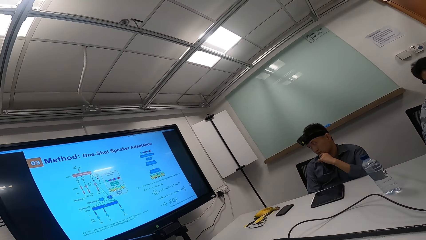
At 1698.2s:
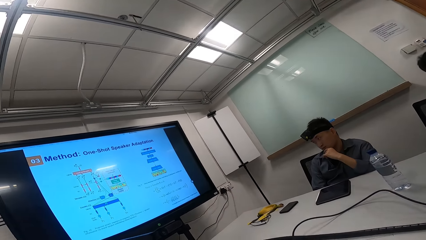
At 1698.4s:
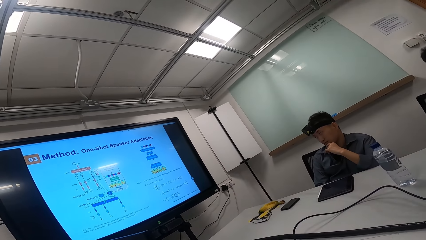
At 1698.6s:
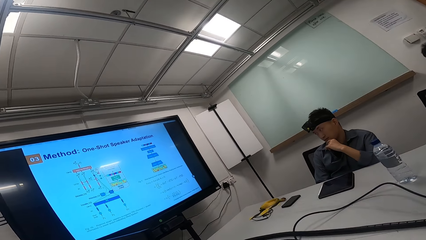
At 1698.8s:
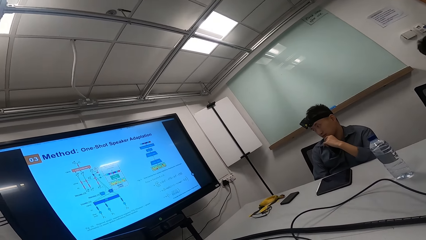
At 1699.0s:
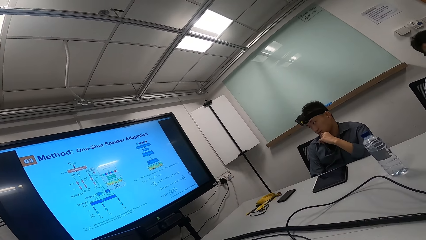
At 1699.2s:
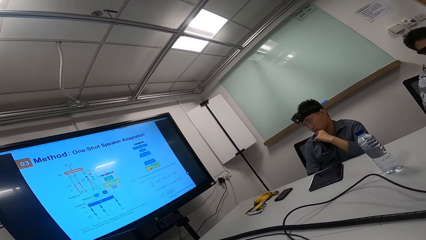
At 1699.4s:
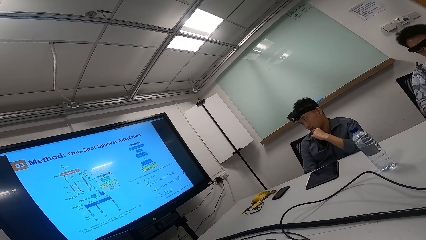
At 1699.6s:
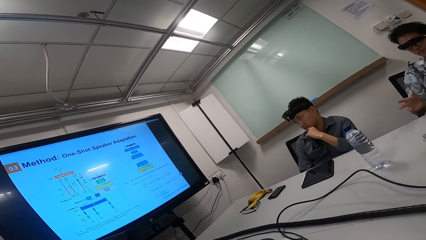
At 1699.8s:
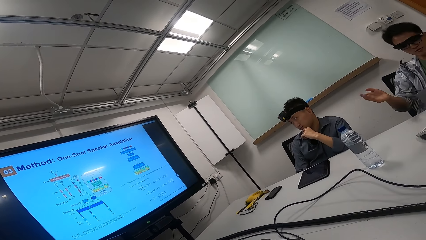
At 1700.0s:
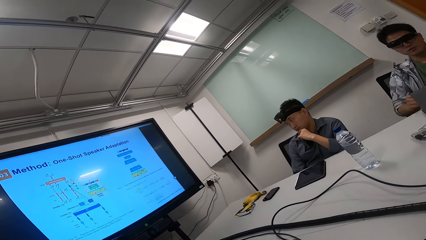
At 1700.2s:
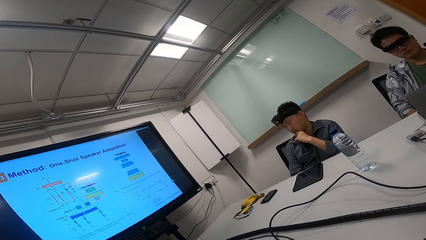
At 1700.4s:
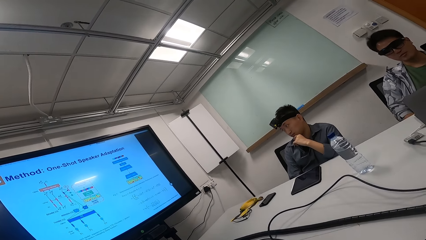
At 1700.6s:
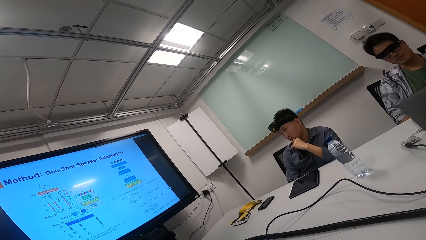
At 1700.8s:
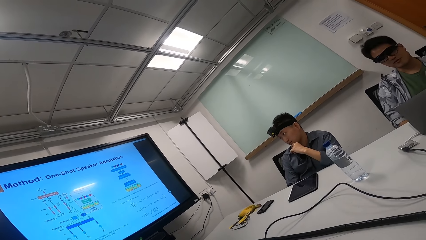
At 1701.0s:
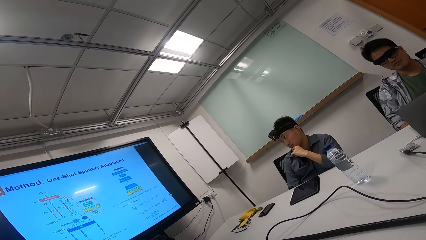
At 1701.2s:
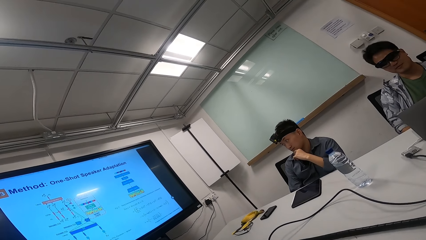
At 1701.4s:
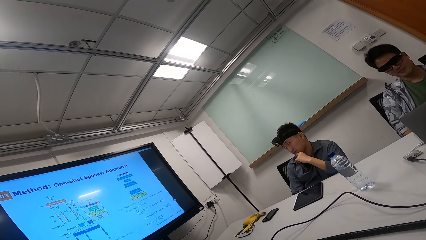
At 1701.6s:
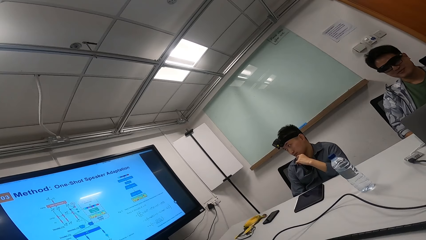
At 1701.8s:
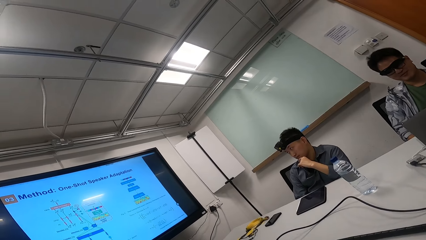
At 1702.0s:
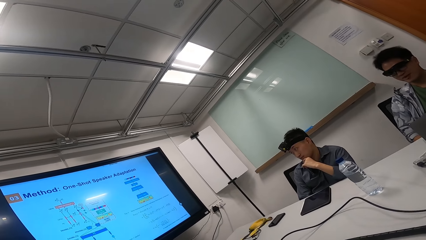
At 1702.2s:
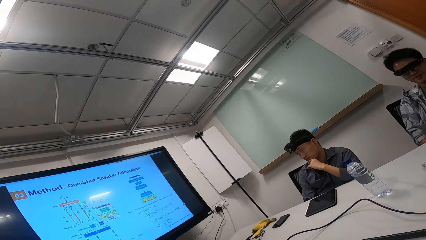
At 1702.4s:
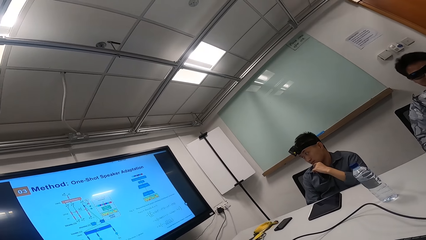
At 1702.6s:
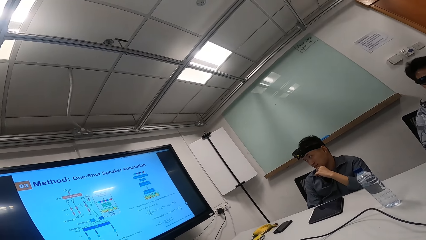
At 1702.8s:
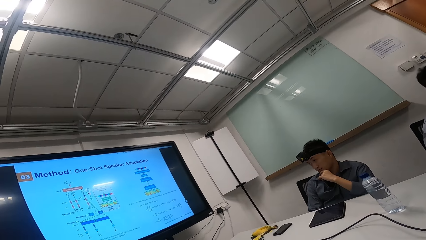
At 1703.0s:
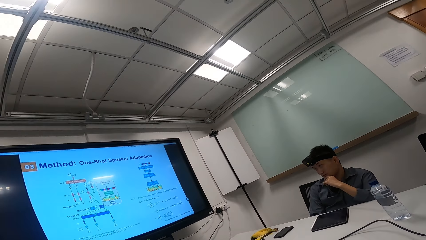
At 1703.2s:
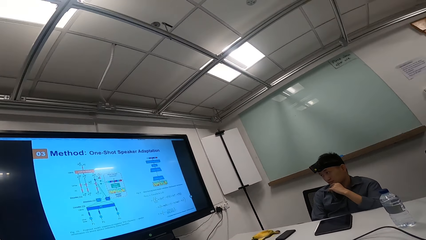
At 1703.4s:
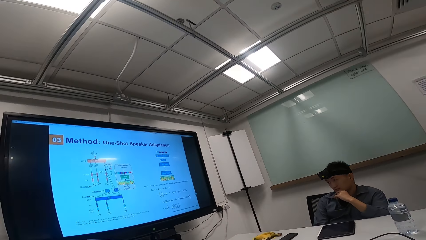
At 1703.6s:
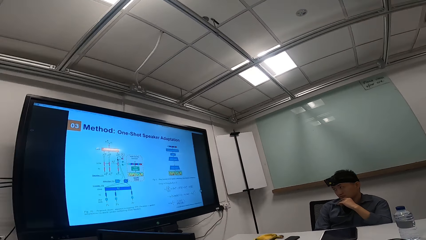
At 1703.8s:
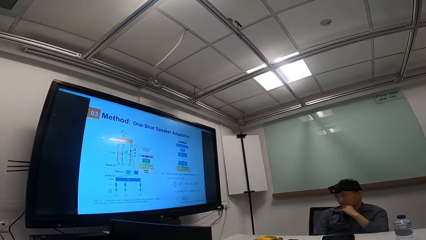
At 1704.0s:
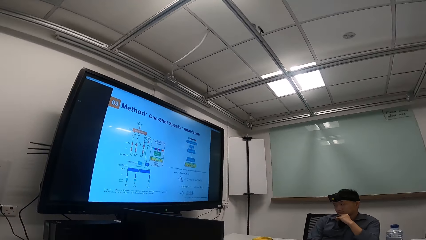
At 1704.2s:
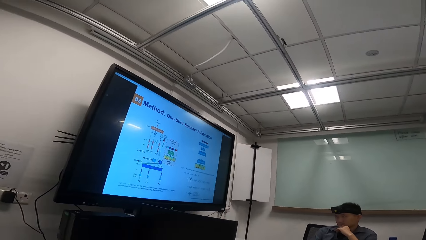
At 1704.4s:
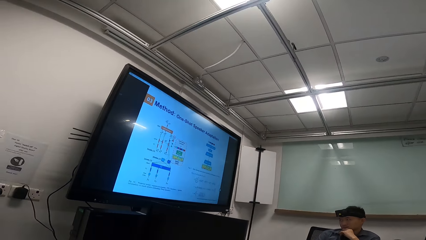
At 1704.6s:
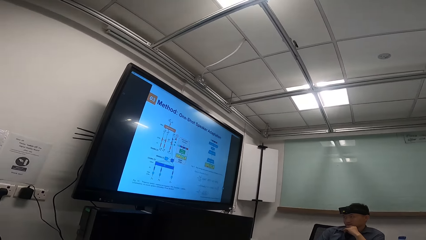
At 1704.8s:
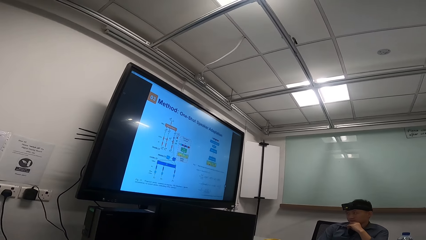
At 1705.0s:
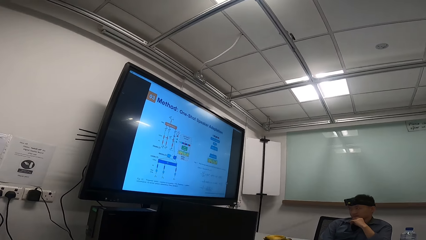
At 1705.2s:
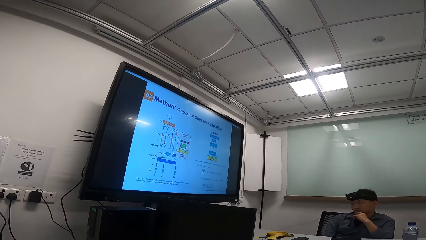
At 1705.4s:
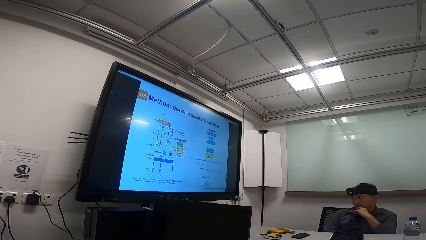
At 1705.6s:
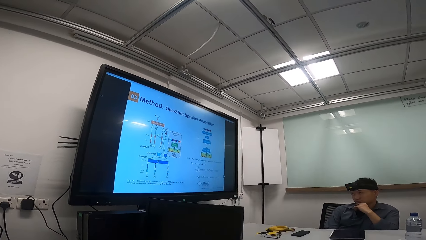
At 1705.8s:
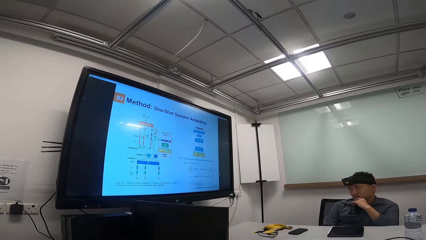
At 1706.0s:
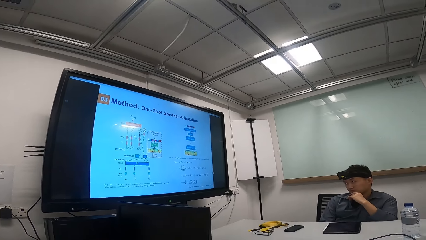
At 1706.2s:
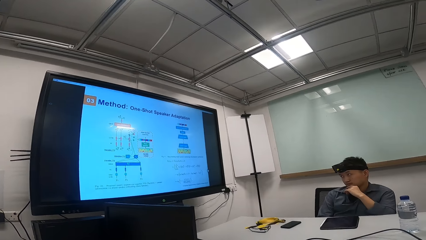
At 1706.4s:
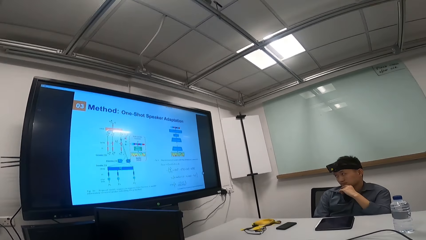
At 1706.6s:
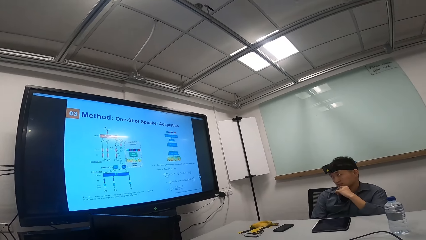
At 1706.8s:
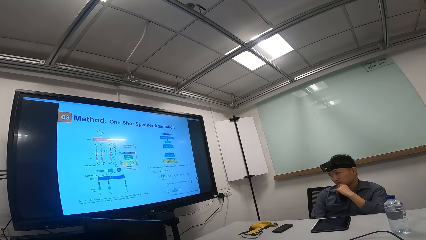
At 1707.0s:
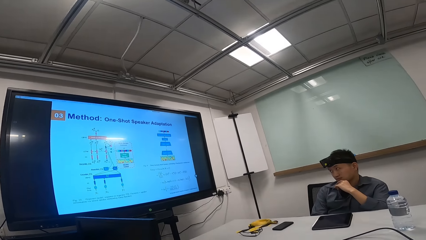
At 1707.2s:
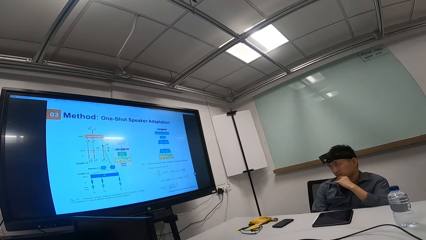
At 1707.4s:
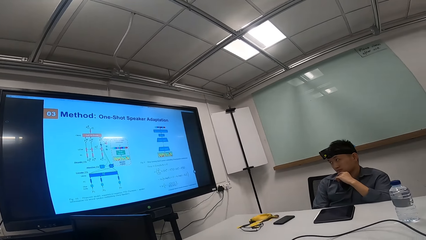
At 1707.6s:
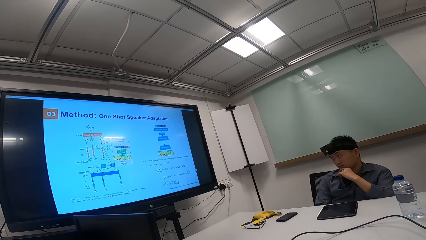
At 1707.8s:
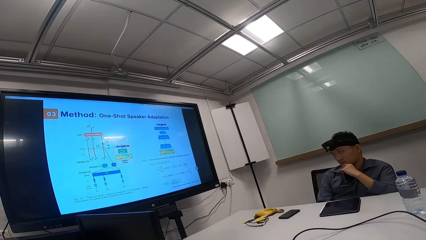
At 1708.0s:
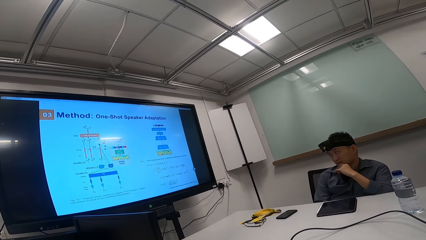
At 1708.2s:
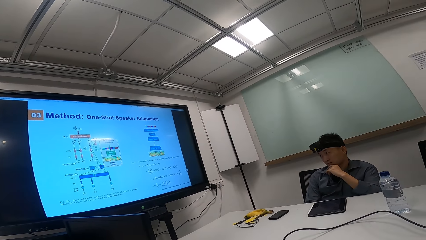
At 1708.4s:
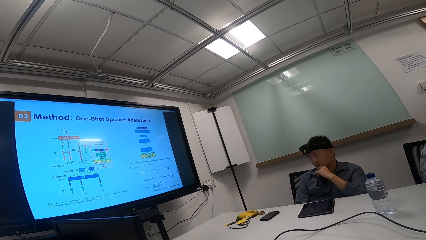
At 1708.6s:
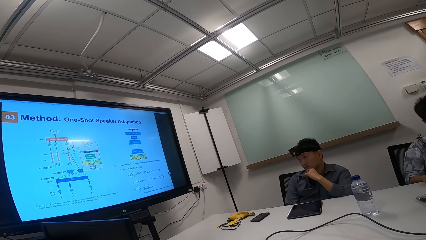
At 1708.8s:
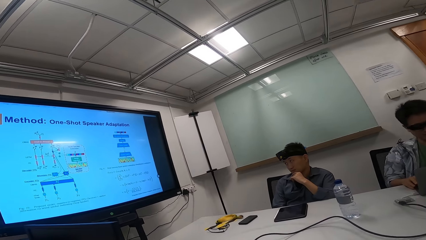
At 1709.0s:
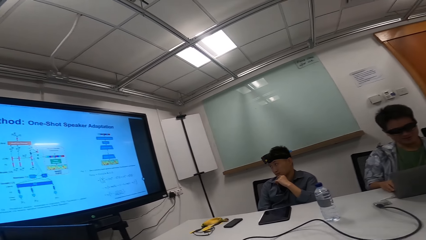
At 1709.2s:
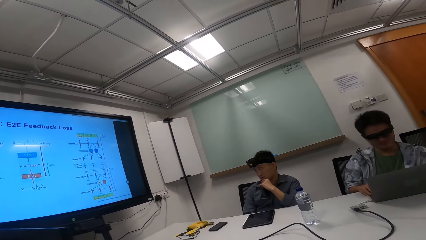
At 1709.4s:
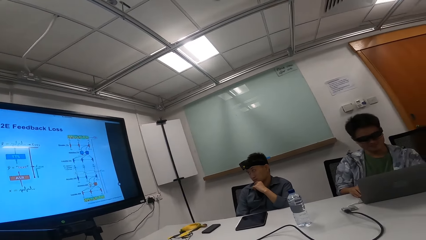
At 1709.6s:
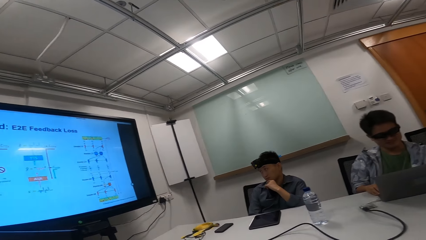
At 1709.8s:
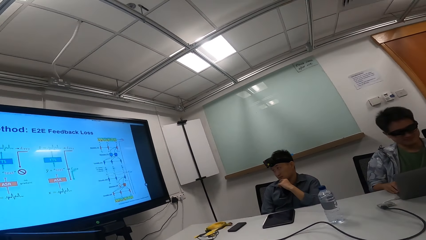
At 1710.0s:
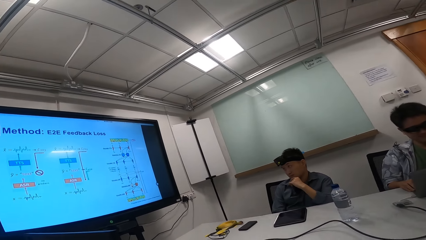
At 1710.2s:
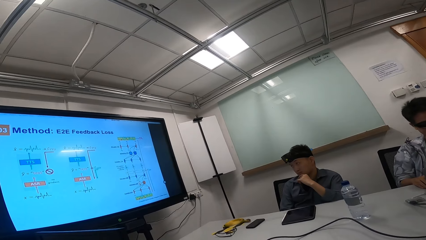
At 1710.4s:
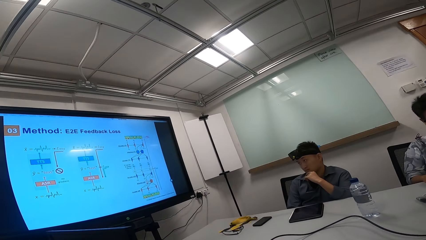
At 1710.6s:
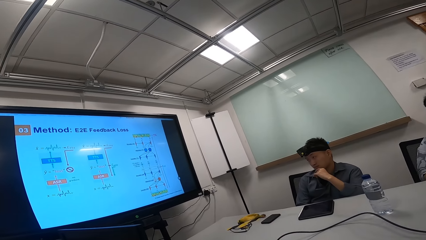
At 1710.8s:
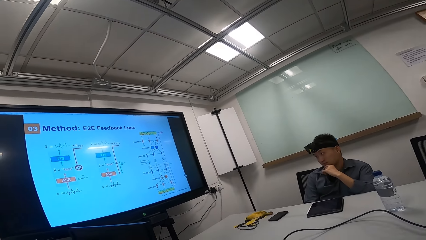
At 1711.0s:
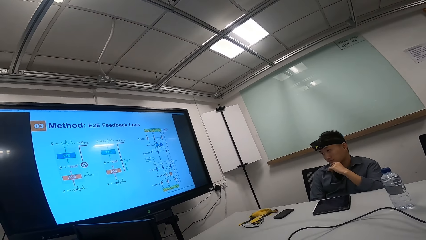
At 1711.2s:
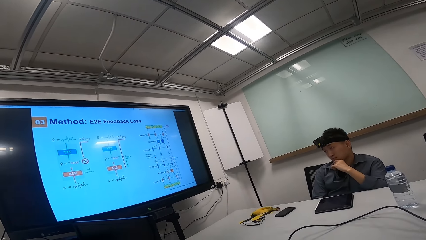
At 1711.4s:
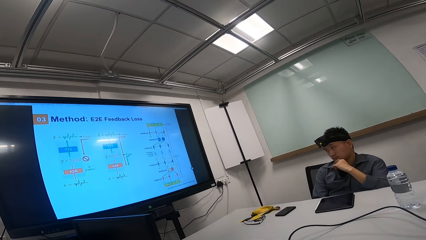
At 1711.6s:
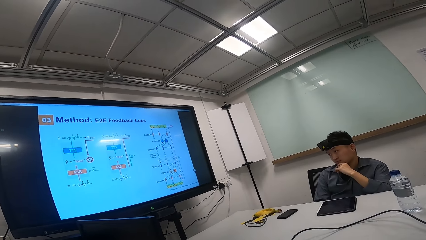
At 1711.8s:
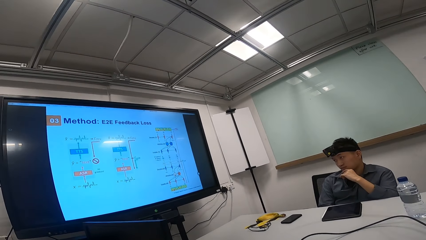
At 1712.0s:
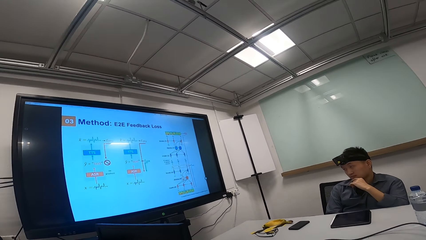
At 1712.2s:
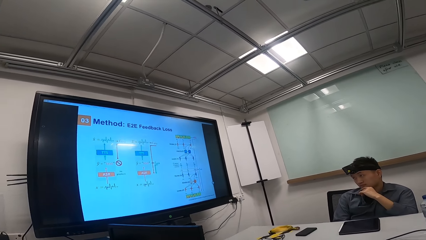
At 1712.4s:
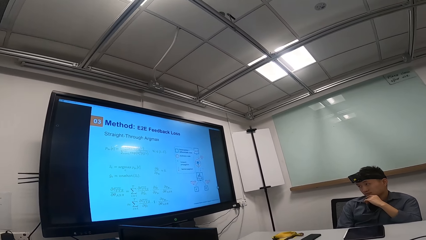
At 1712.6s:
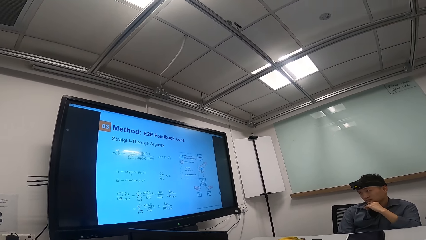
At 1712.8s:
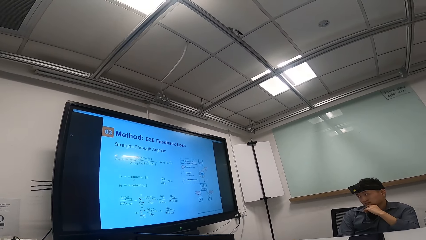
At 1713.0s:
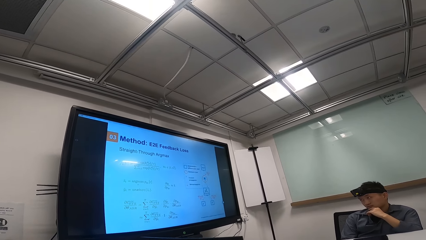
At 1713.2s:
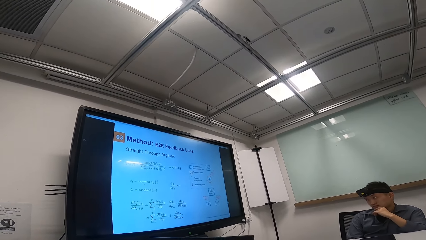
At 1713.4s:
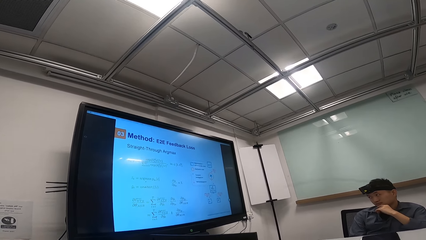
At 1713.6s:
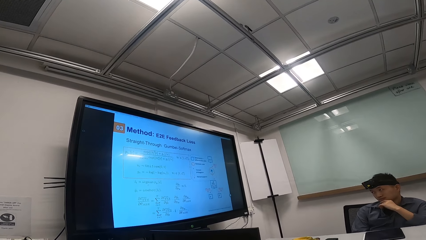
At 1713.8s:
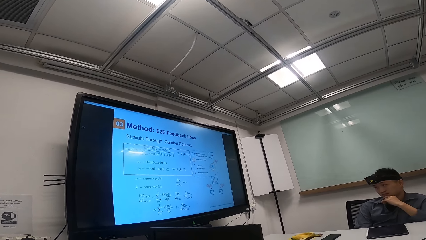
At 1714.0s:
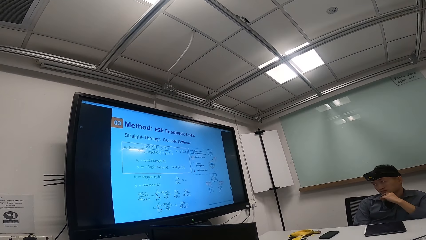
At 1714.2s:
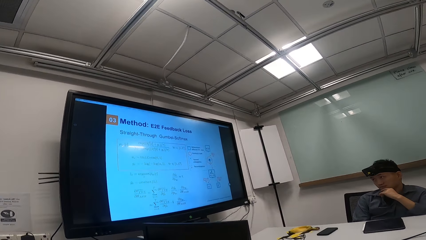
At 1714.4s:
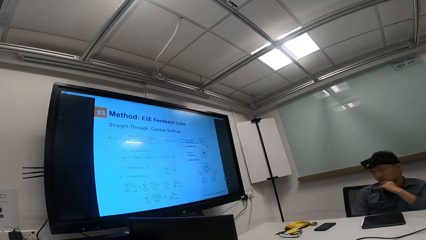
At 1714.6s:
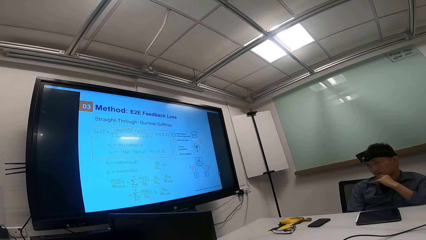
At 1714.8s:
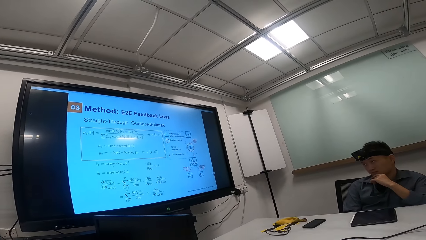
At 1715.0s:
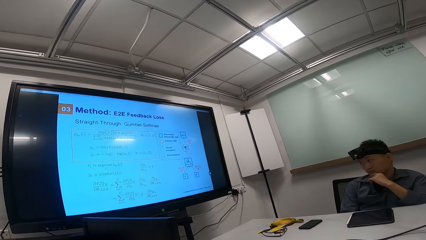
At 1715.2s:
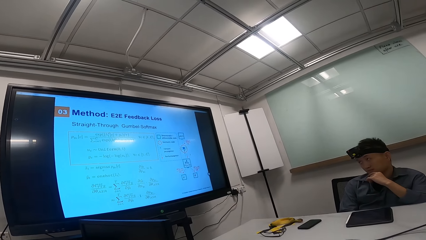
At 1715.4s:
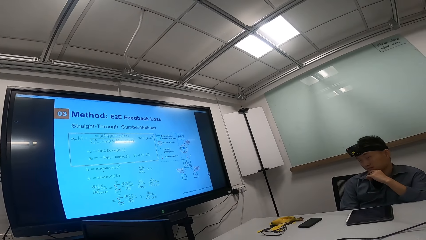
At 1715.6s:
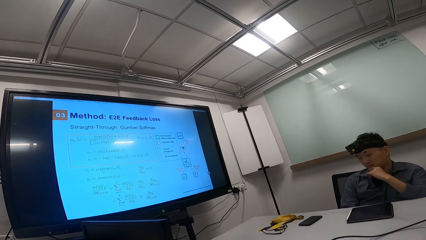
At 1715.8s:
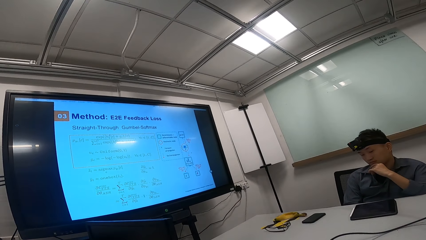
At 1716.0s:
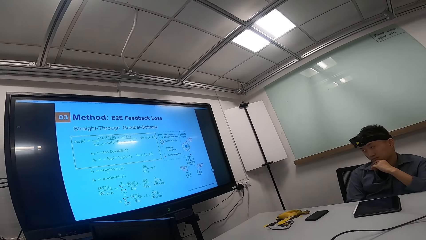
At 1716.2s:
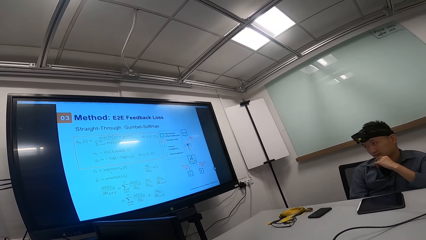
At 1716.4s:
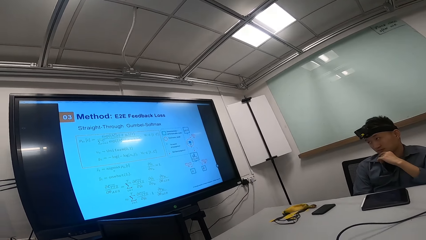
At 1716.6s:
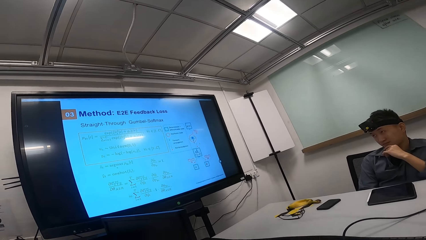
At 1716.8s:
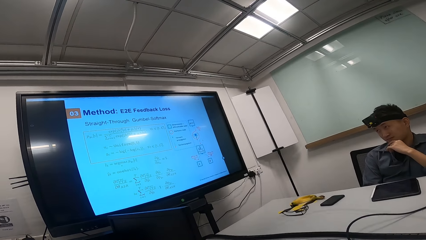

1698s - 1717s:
The camera wearer looks at the screen. A man converses with the camera wearer. The camera wearer looks at the screen. The man looks at the TV. The camera wearer operates the screen. They look at the screen.
